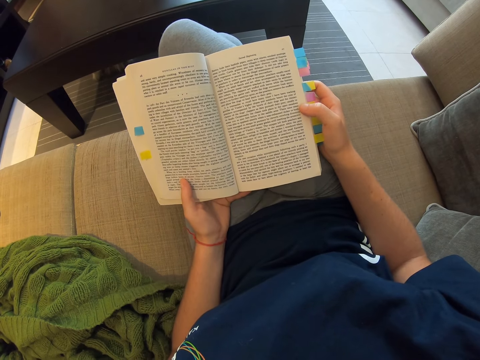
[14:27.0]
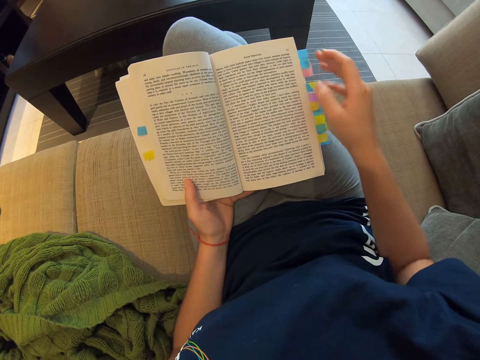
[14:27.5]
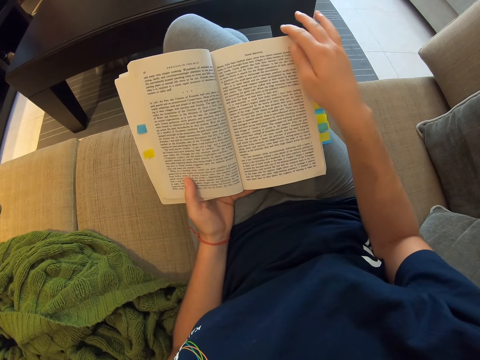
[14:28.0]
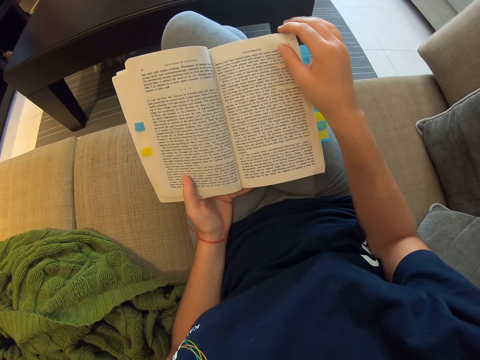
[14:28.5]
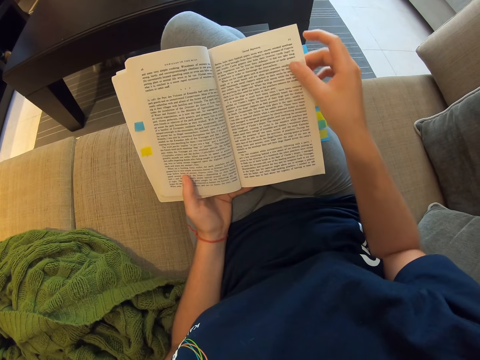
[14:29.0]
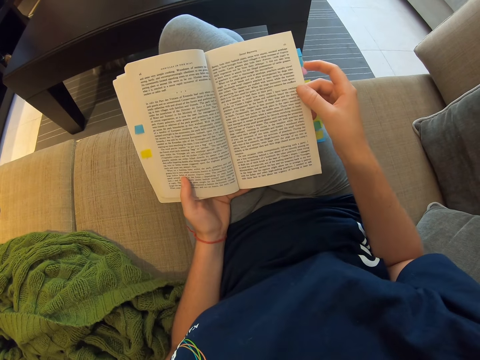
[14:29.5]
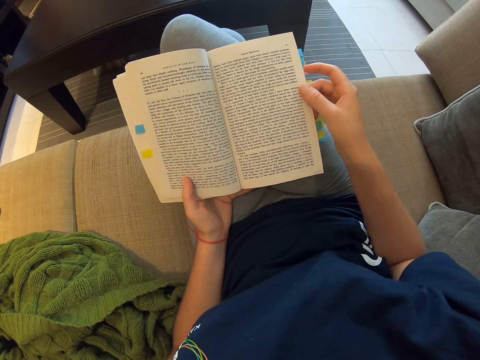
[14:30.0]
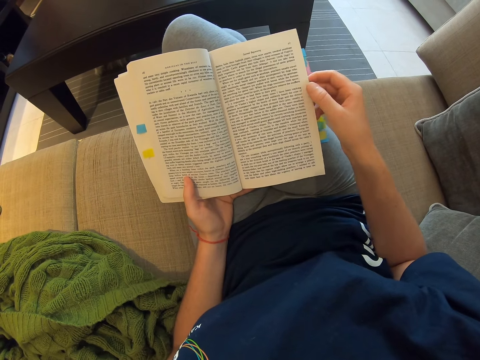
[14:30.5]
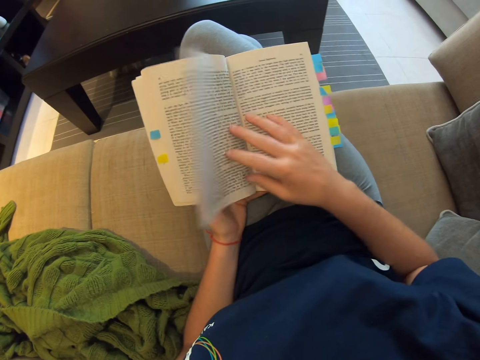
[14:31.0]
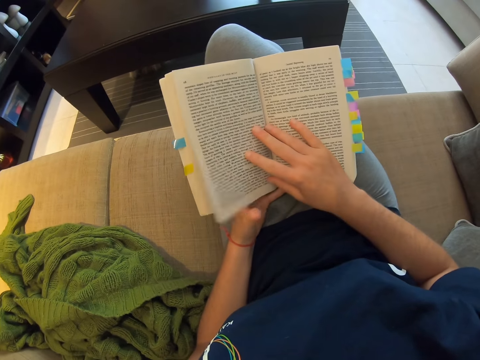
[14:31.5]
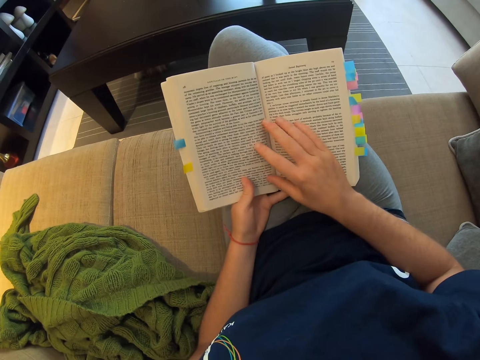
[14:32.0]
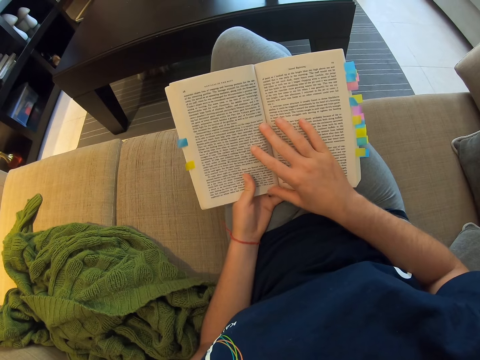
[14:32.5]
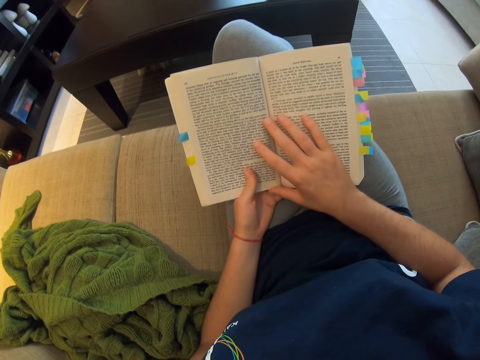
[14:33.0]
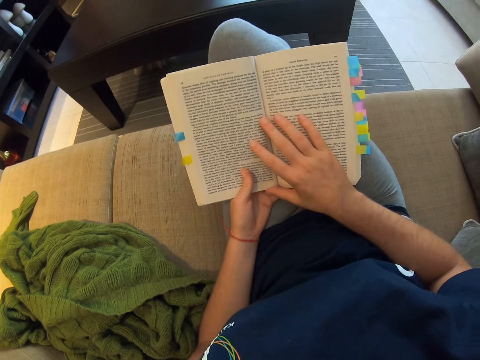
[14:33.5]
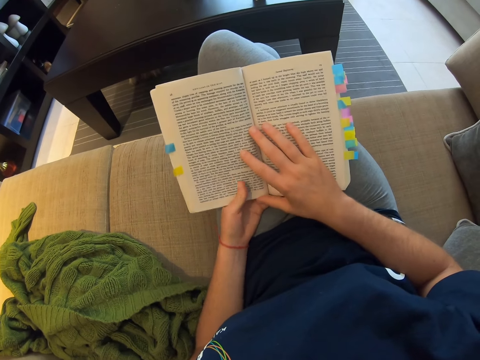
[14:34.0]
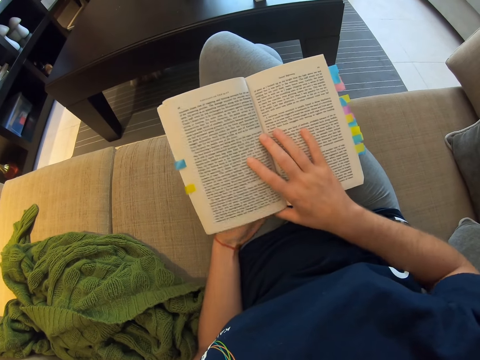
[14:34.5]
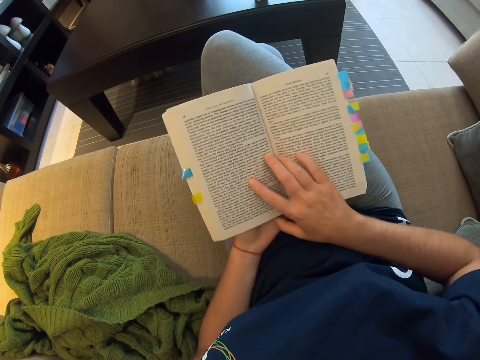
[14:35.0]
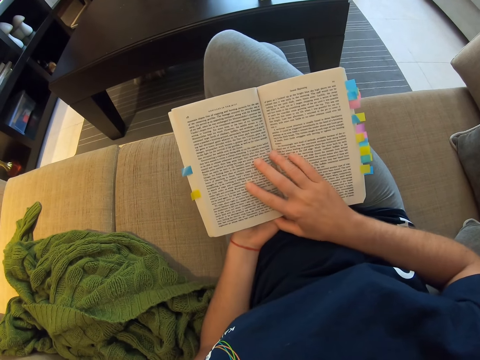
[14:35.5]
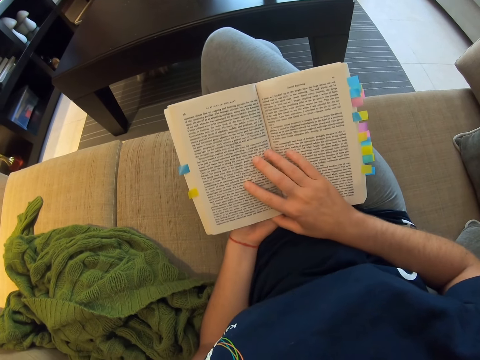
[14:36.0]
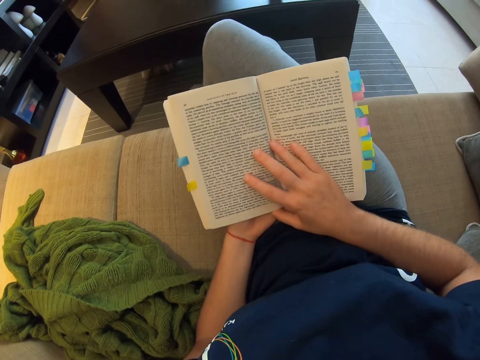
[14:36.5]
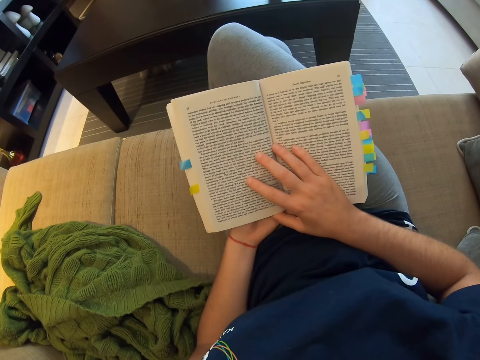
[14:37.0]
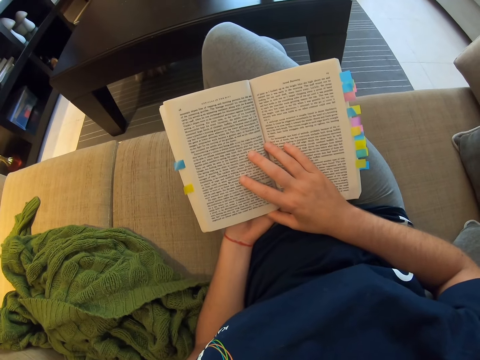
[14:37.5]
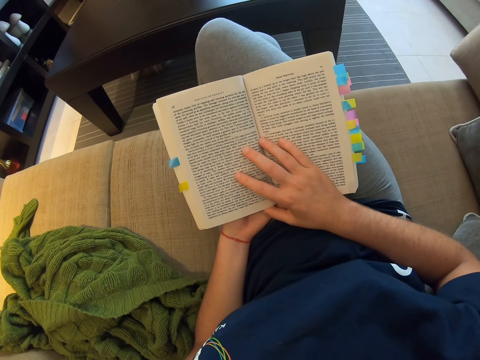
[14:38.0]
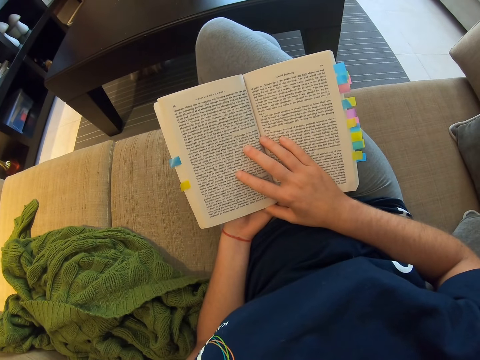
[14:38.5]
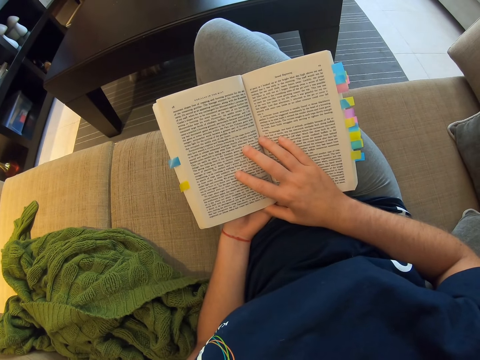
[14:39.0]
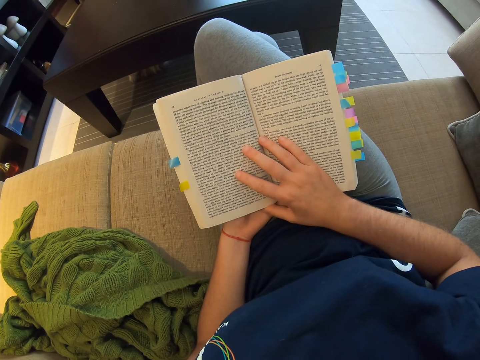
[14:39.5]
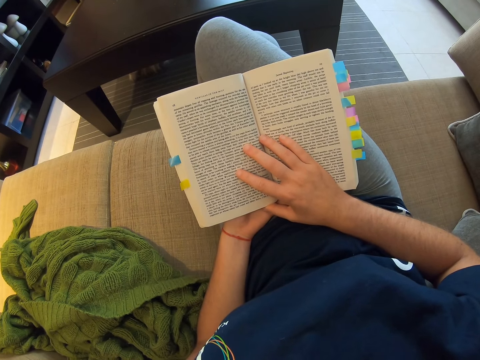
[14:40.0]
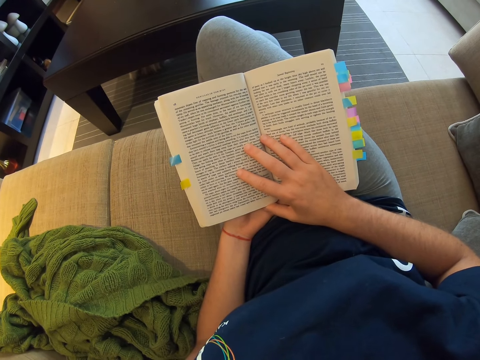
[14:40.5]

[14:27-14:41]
The camera wearer opens a page. They turn a page. They read a book.

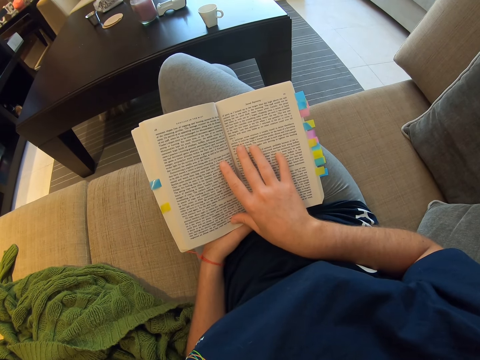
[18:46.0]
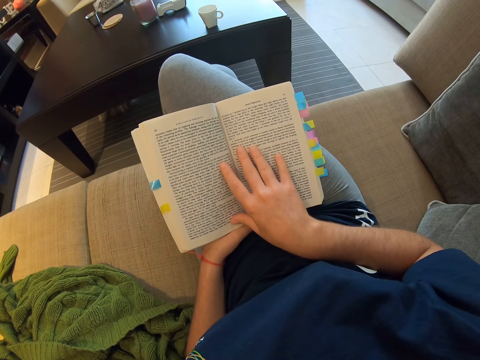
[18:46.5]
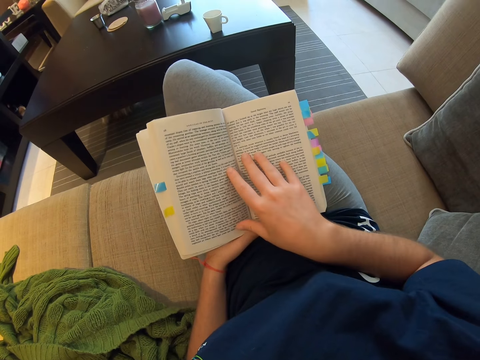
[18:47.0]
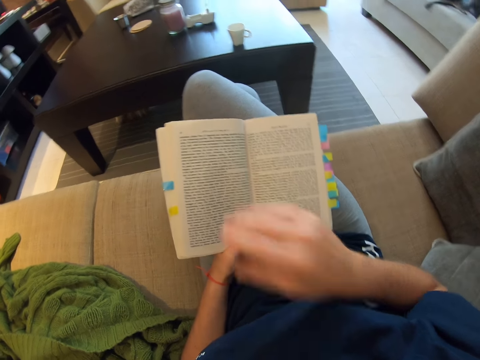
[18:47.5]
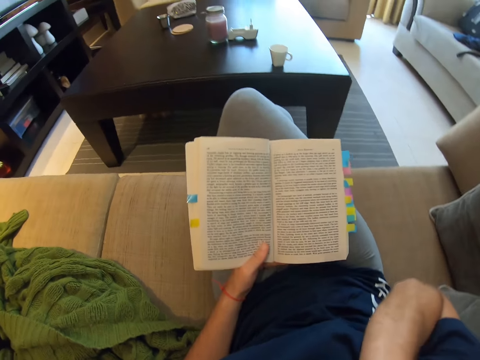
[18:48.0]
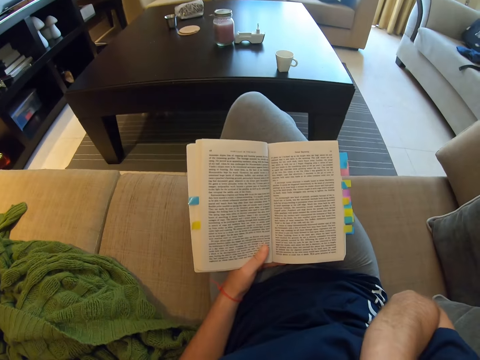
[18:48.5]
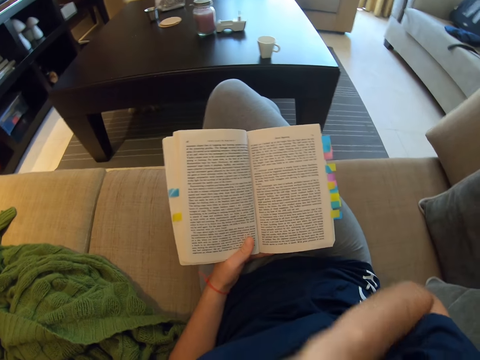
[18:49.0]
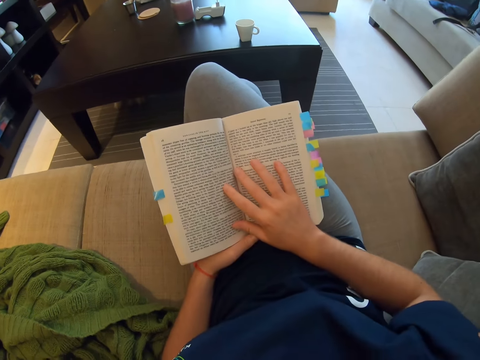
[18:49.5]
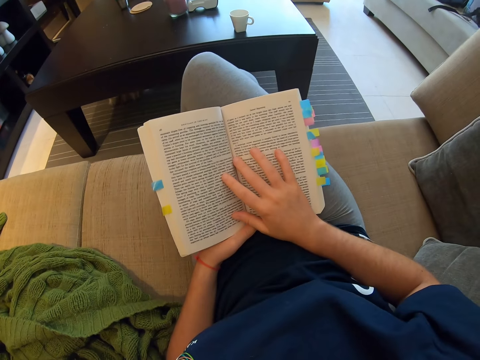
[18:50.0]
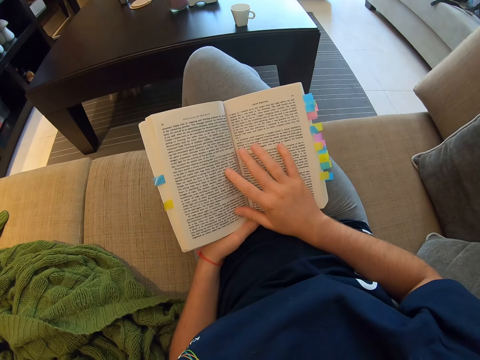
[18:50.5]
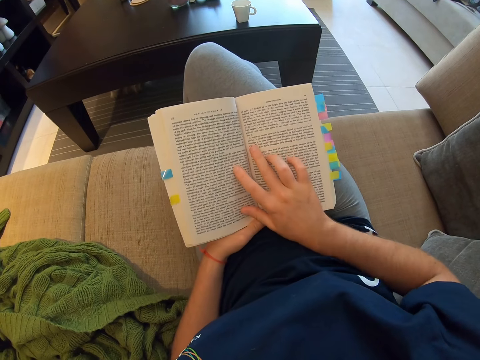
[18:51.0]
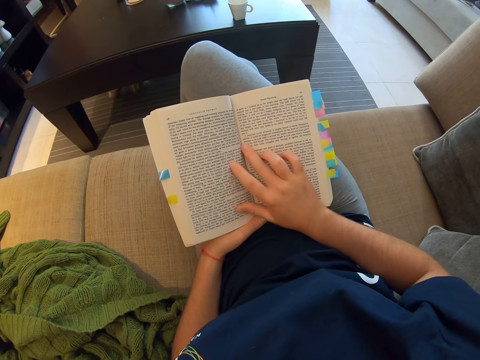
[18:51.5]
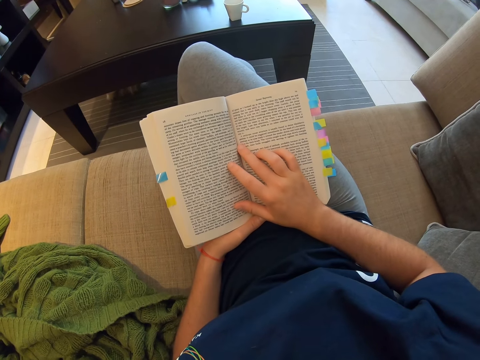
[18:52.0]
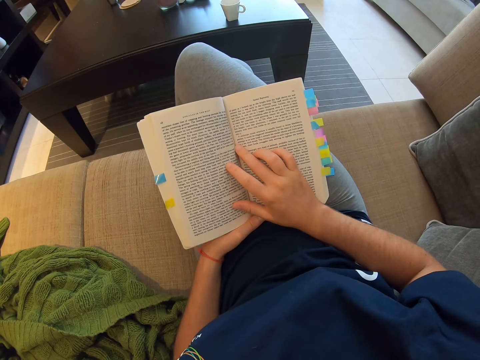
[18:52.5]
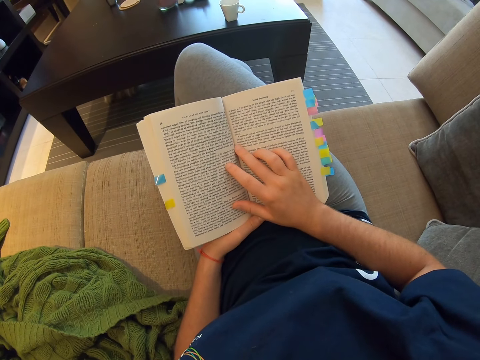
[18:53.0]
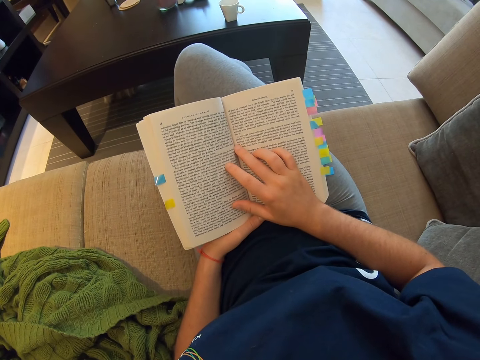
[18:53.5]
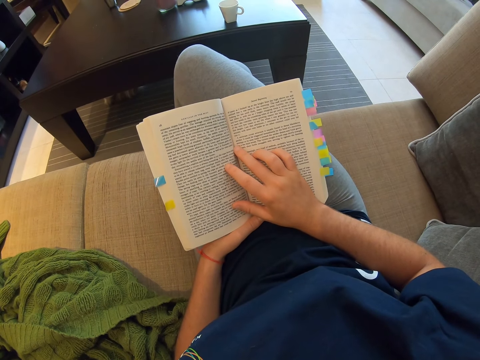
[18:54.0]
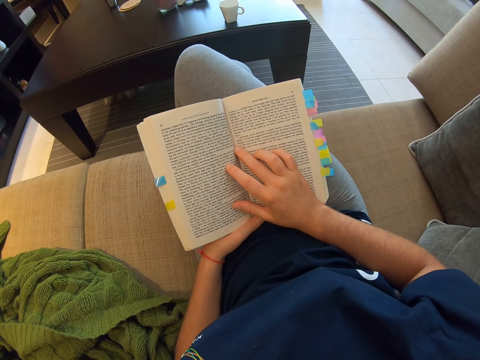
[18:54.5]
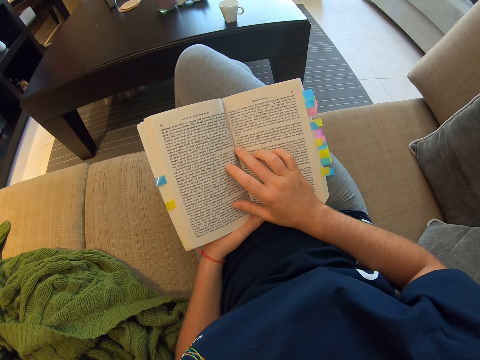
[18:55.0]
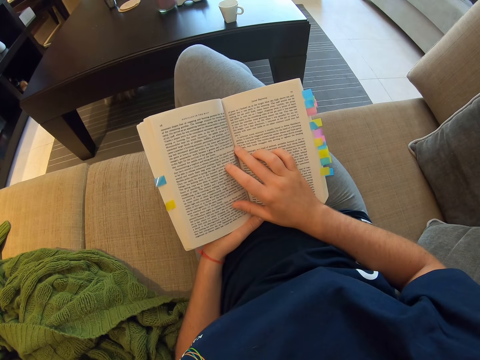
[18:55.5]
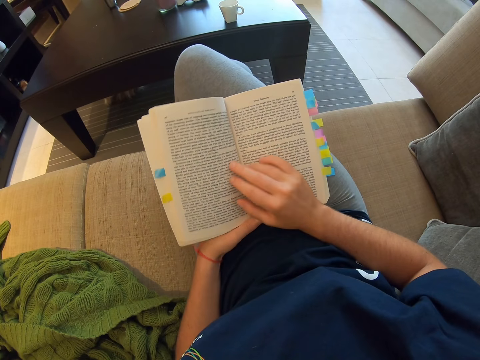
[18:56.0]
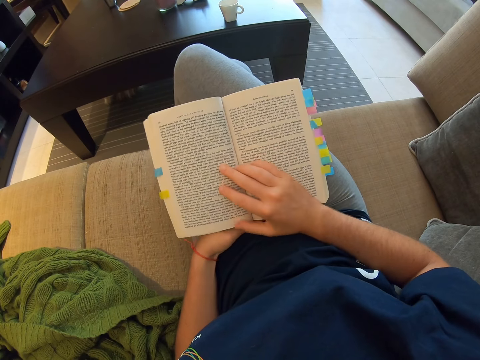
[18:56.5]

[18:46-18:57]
The camera wearer removes her right hand from the book. She puts her right hand on the book. She reads the book.
